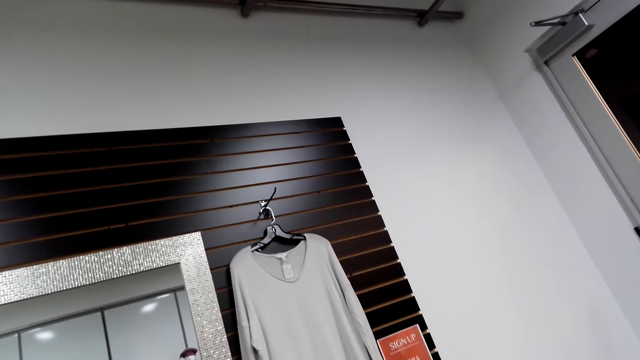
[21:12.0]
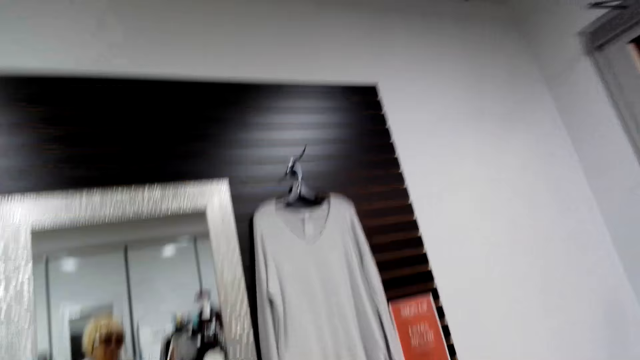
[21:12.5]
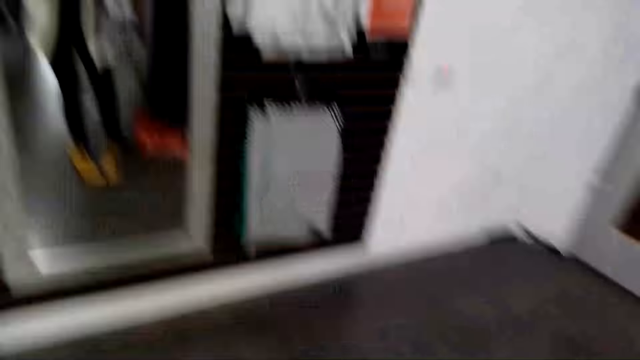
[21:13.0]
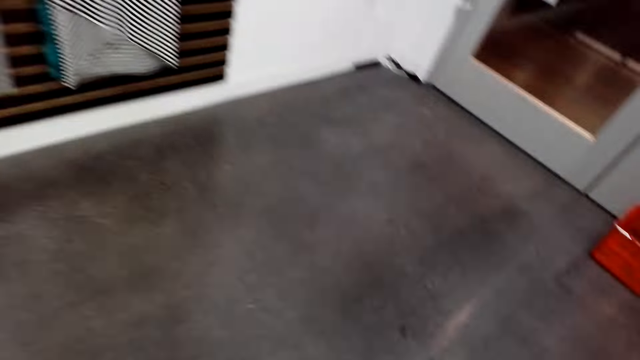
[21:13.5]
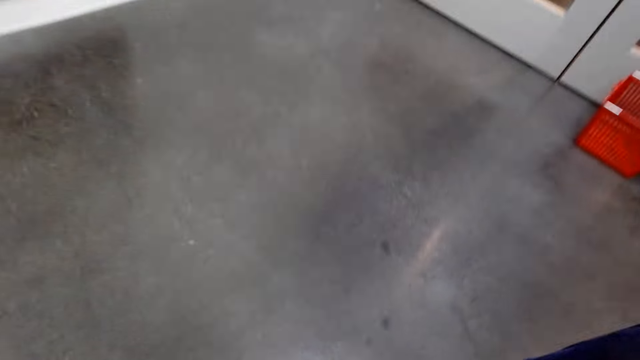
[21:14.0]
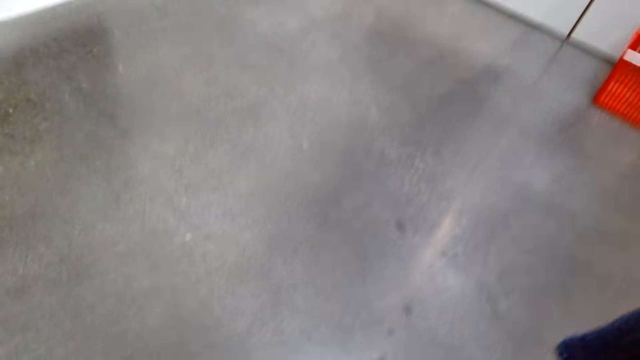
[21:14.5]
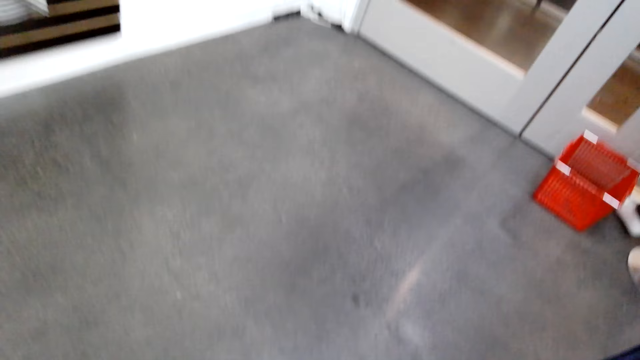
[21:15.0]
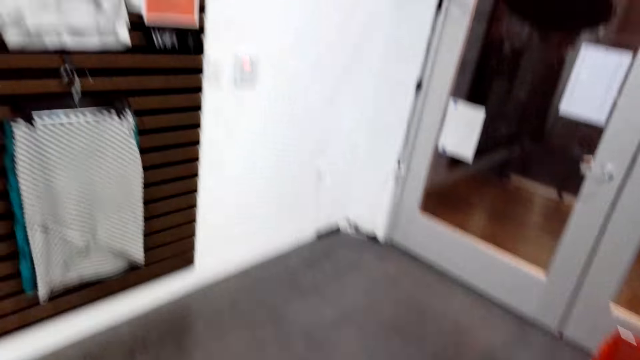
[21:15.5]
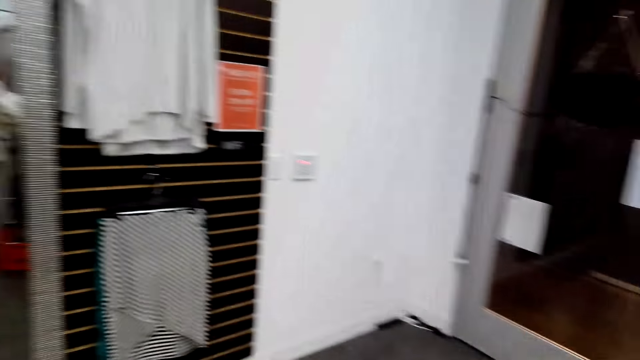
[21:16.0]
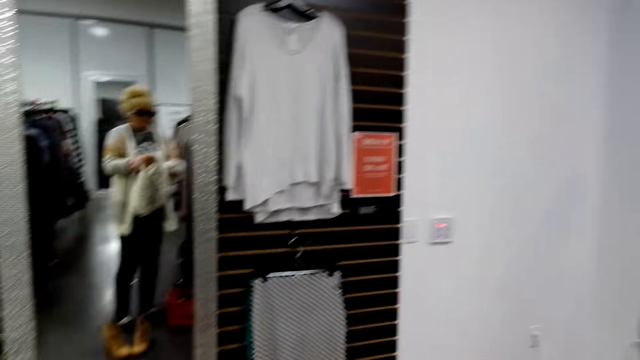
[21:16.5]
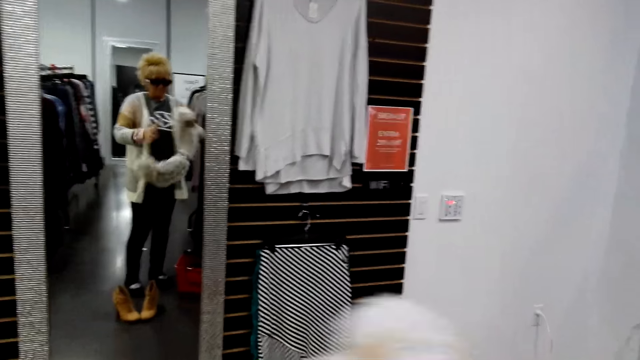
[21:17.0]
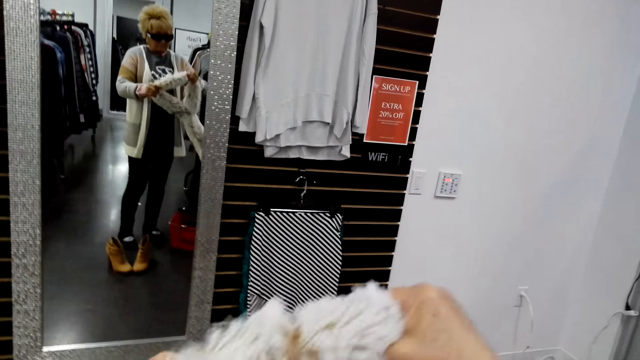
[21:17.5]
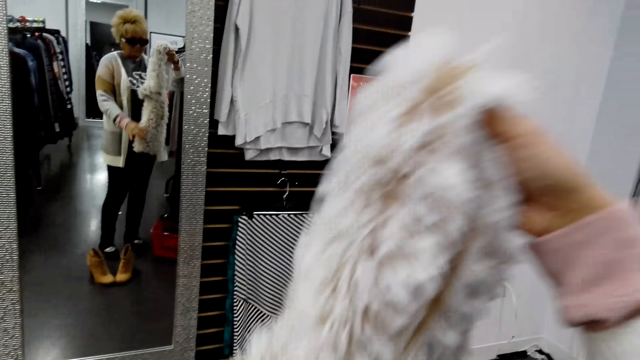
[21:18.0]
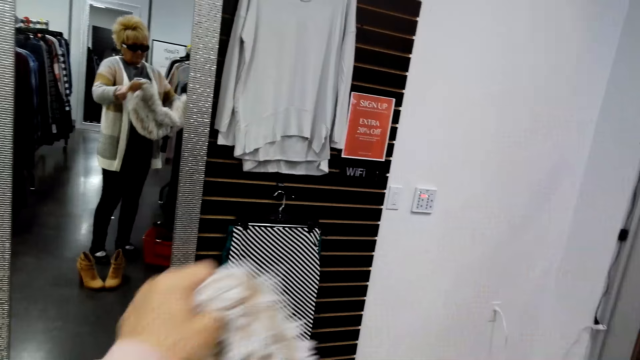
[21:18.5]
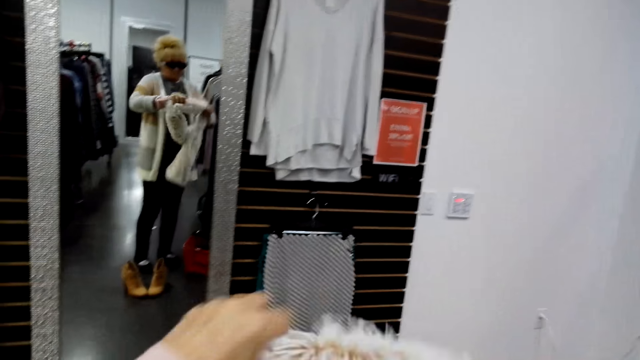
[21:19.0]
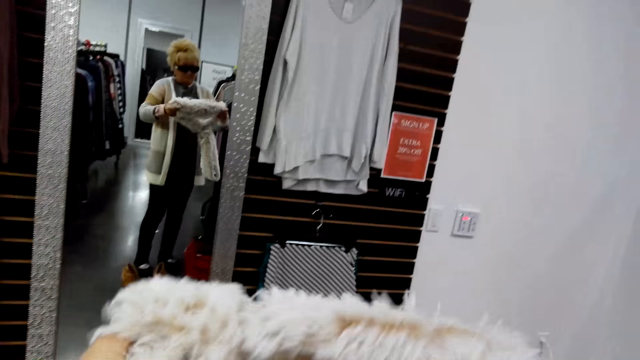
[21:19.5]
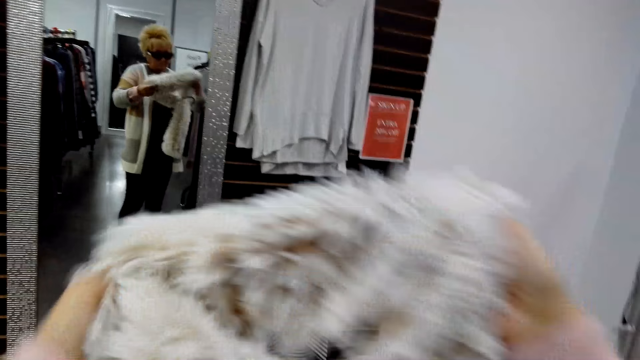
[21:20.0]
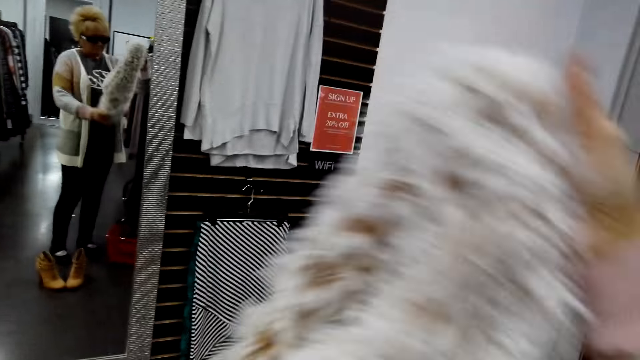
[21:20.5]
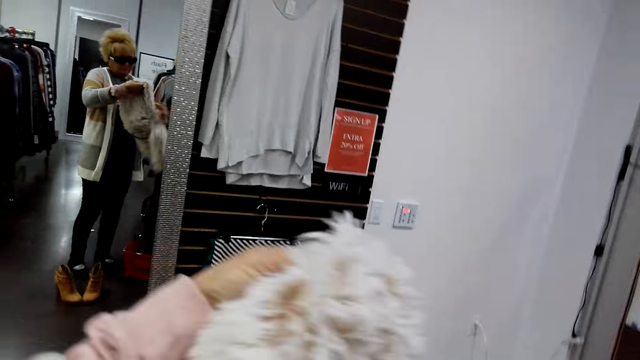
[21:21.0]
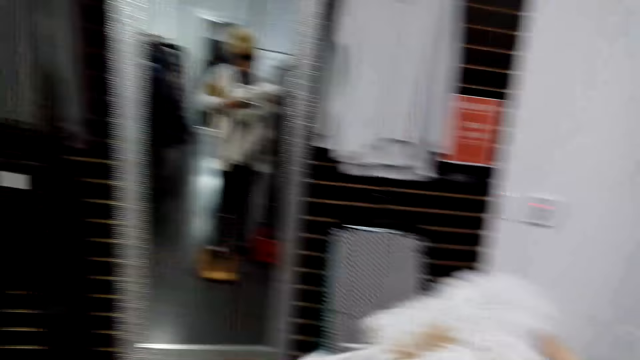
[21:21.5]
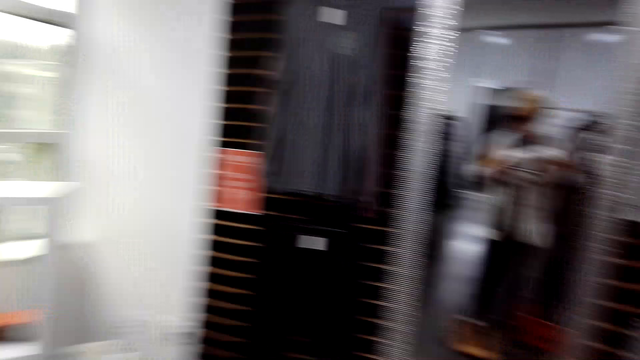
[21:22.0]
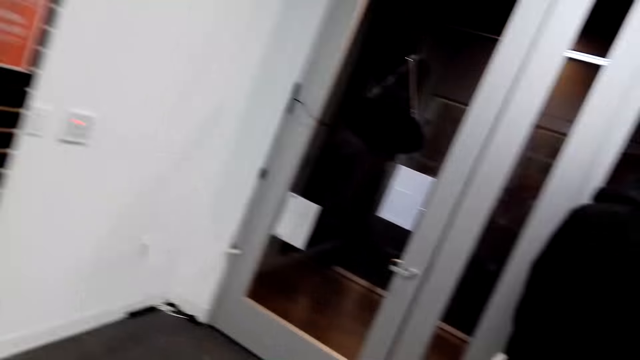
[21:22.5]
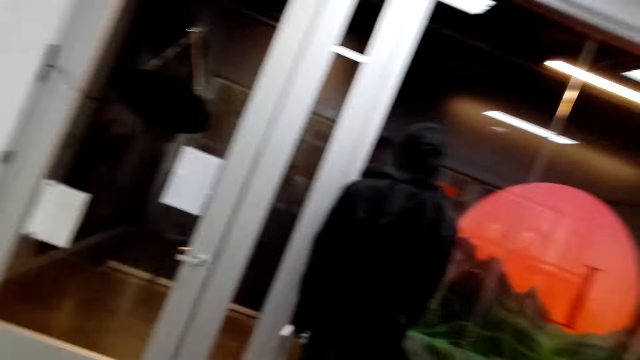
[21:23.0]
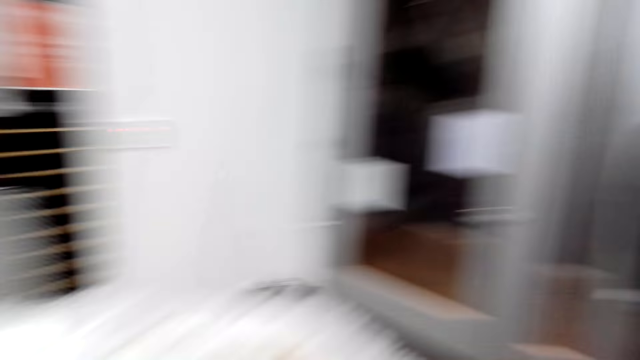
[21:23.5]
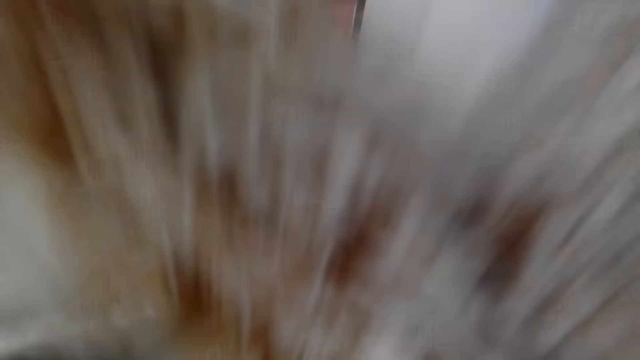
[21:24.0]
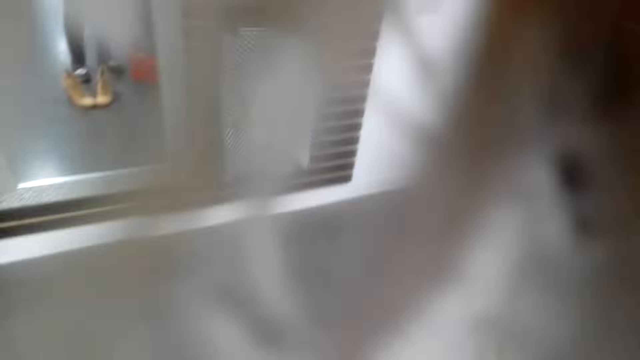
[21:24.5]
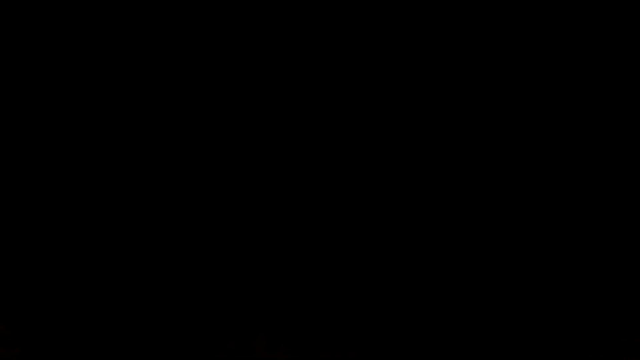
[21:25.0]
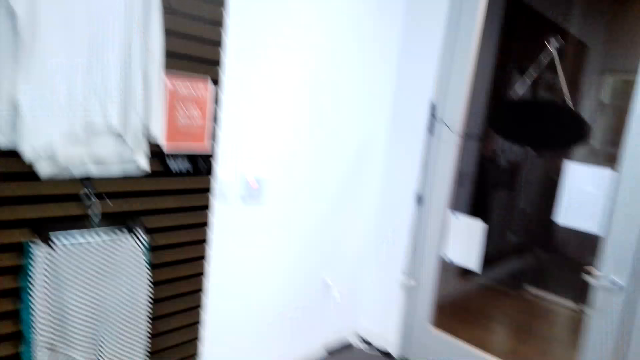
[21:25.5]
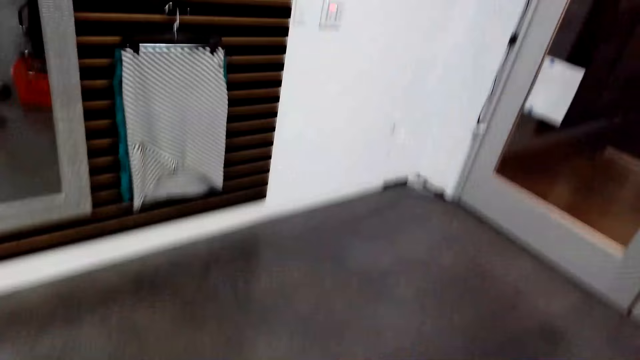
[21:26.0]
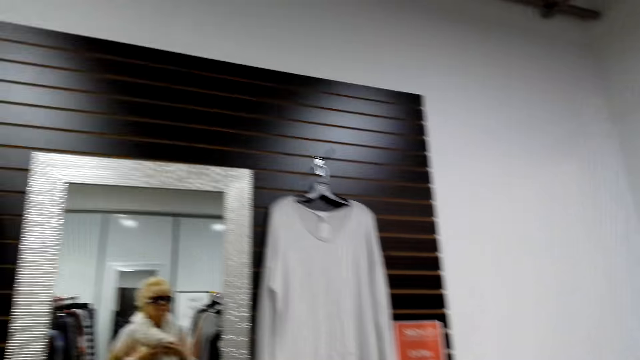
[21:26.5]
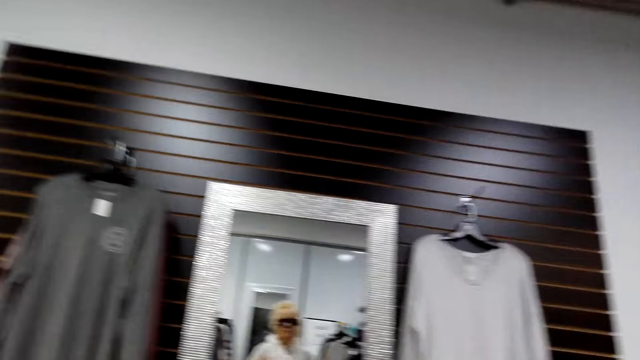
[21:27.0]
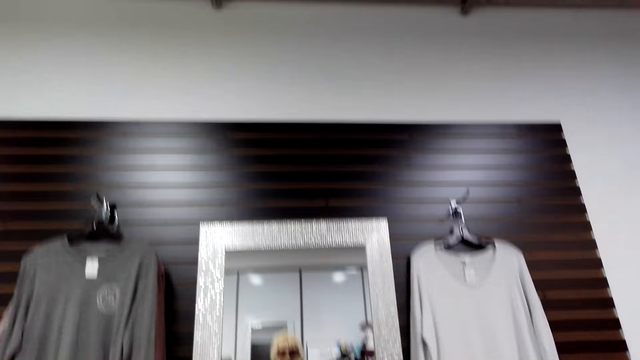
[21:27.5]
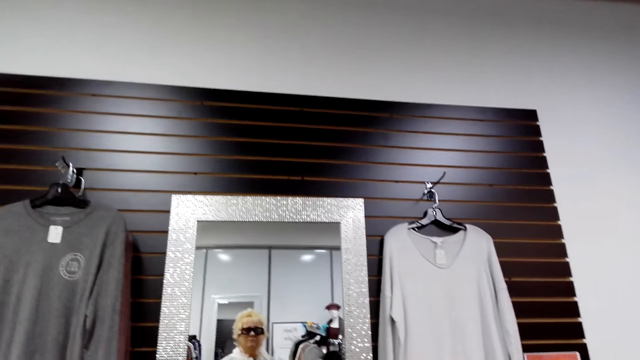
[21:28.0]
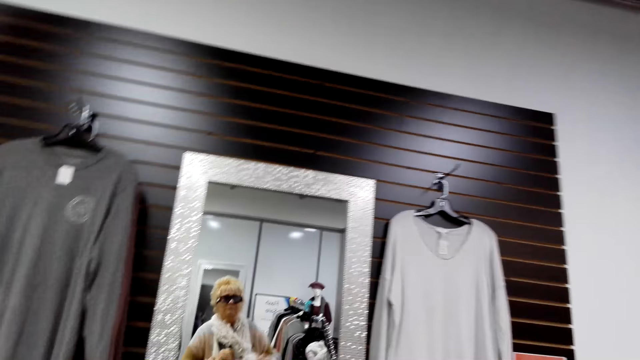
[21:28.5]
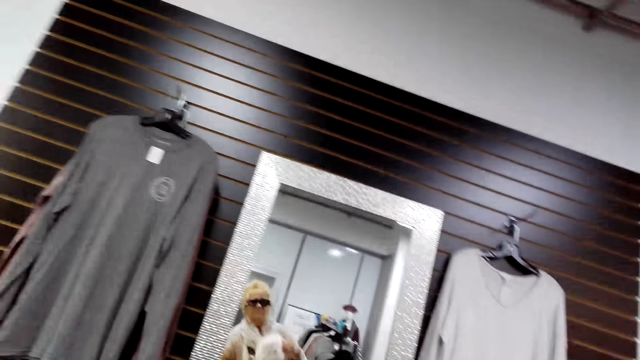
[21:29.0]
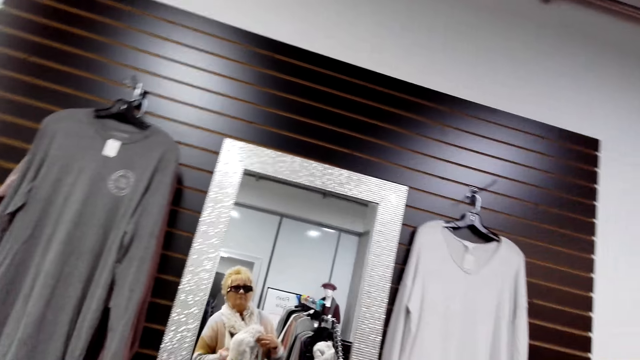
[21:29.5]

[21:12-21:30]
The camera wearer looks around. They take a scarf. They look at the mirror. They put on the scarf.

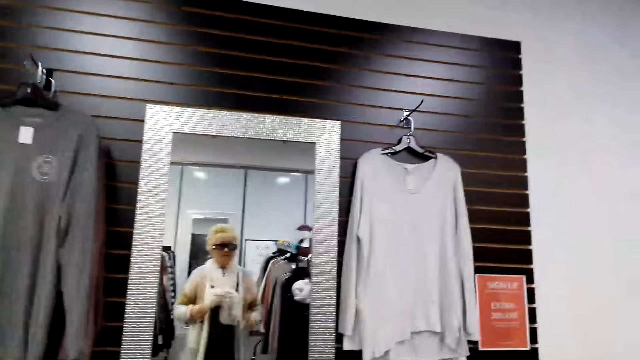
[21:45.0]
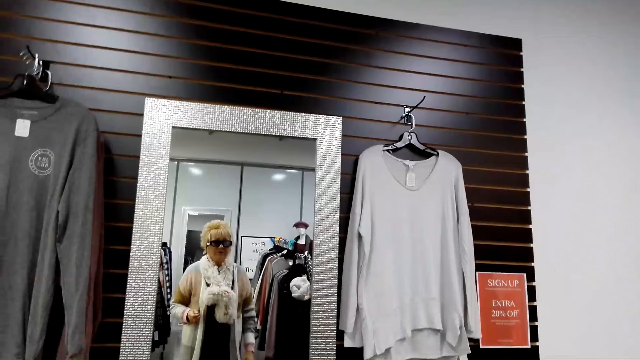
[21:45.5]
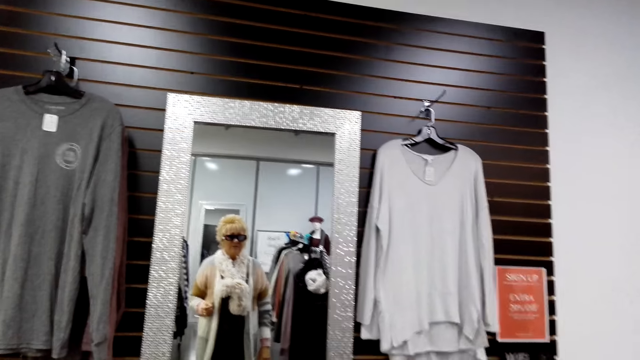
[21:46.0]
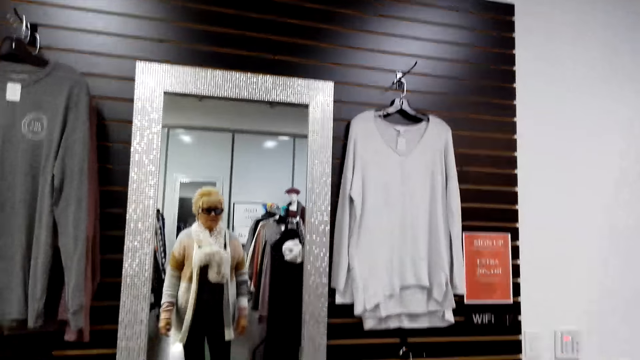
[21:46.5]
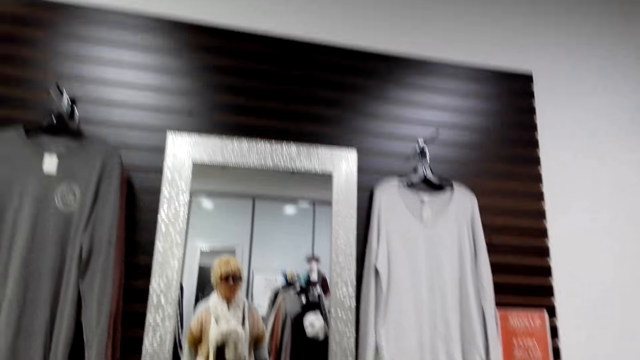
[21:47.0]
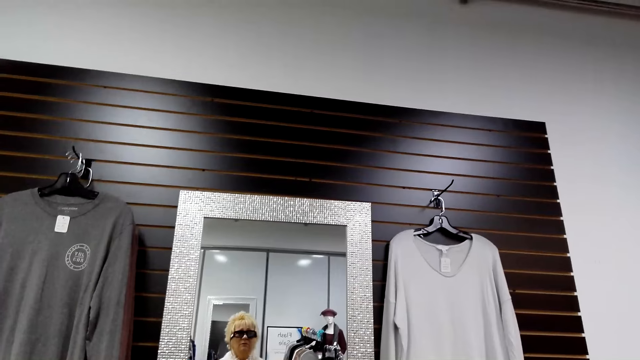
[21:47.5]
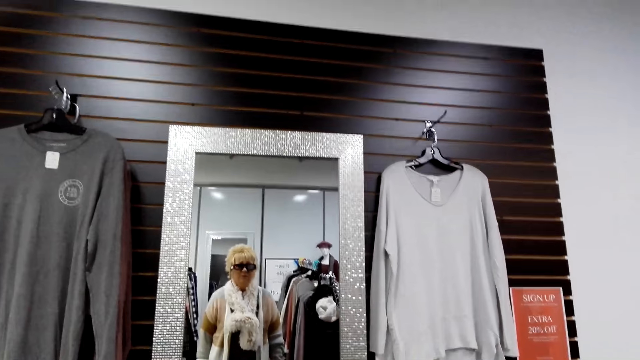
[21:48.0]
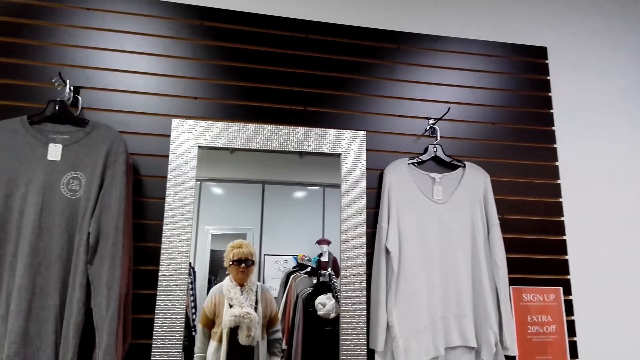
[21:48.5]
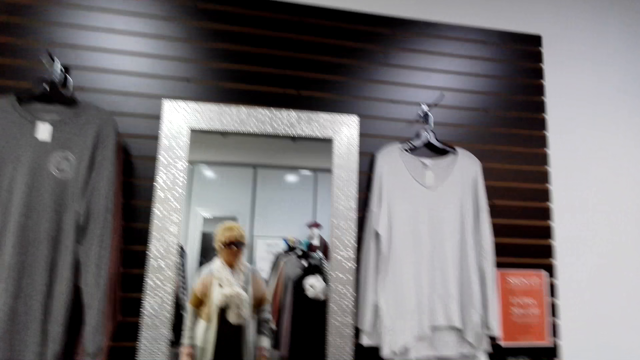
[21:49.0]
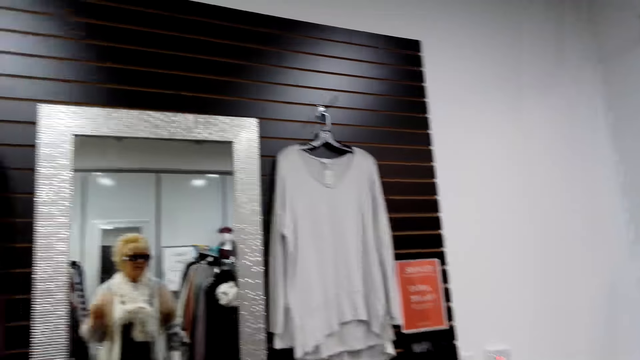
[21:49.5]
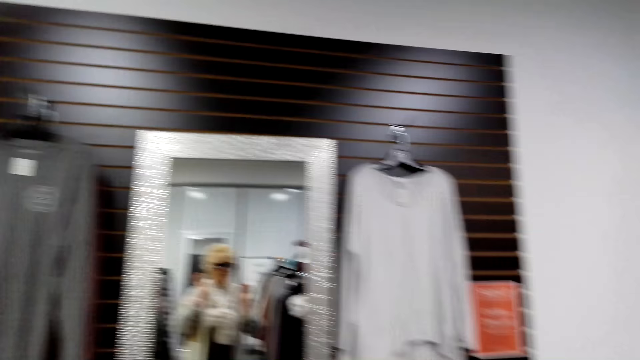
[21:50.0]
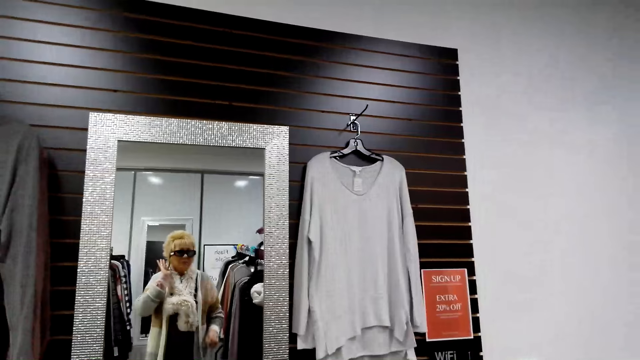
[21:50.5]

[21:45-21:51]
The camera wearer looks at the mirror.
